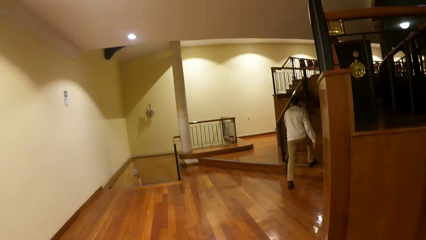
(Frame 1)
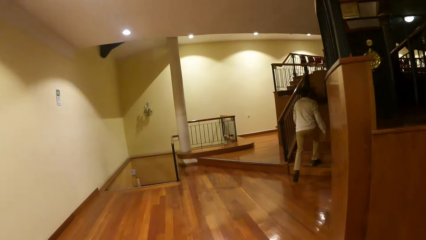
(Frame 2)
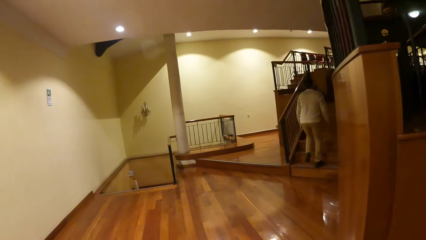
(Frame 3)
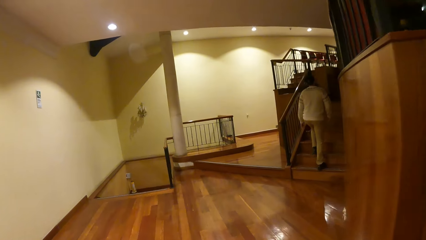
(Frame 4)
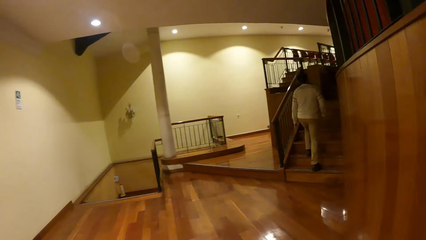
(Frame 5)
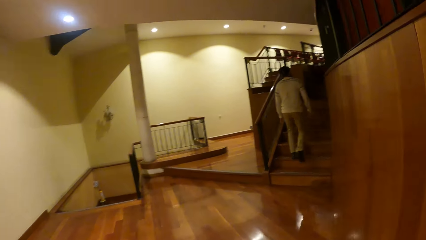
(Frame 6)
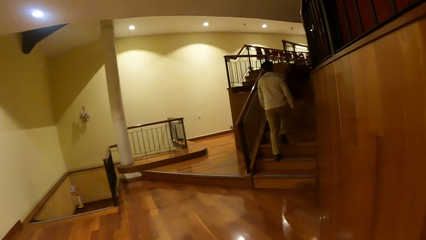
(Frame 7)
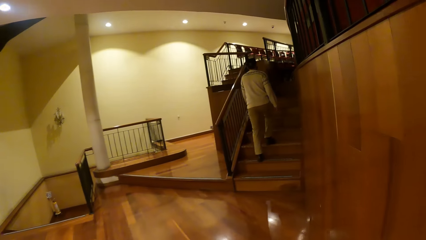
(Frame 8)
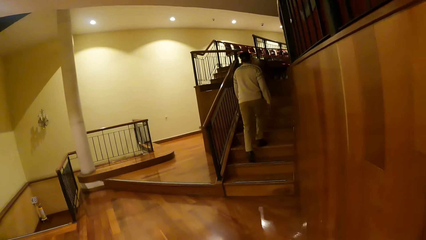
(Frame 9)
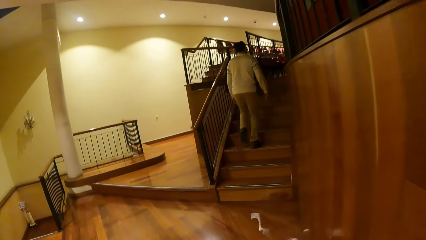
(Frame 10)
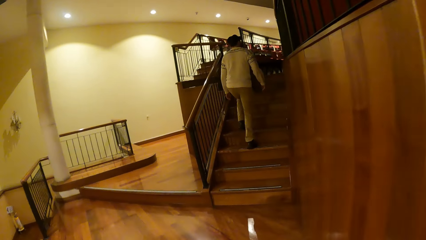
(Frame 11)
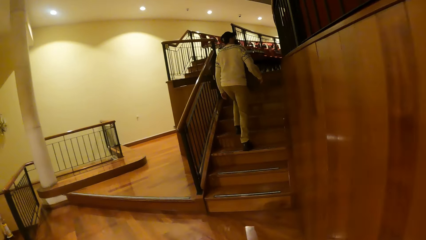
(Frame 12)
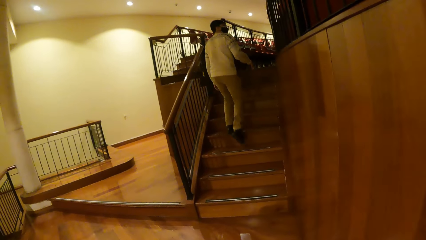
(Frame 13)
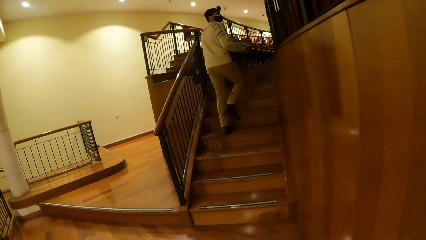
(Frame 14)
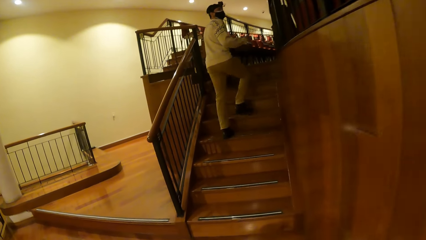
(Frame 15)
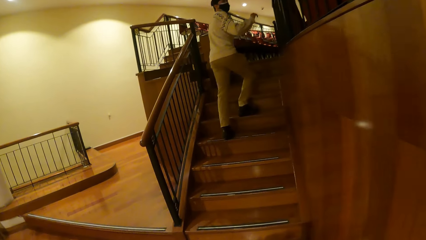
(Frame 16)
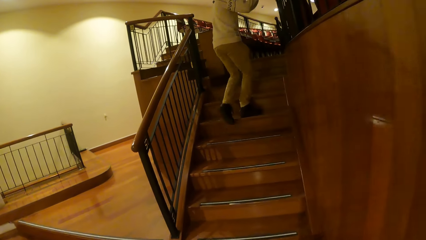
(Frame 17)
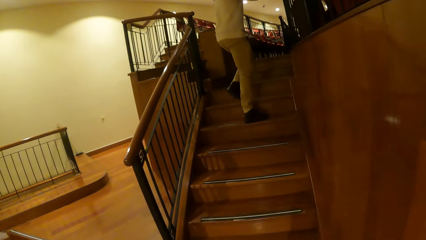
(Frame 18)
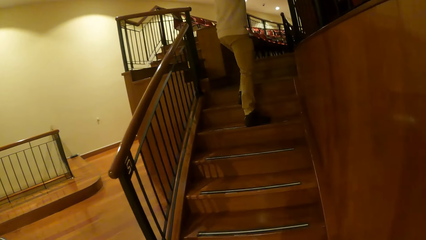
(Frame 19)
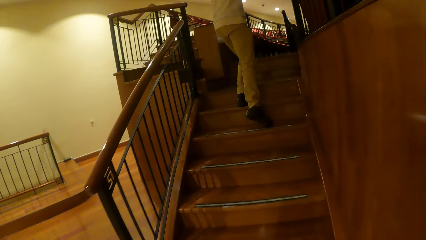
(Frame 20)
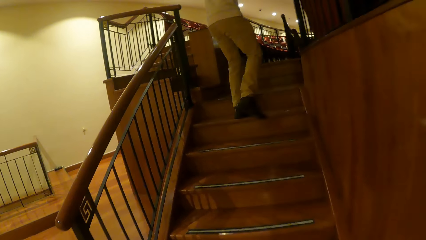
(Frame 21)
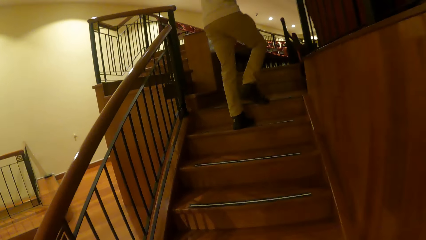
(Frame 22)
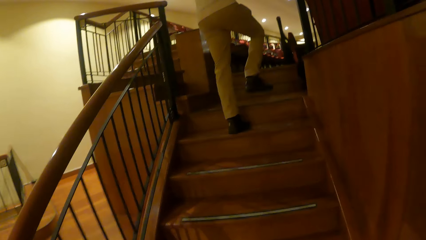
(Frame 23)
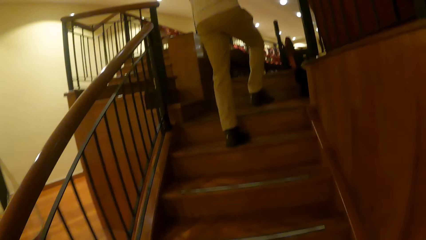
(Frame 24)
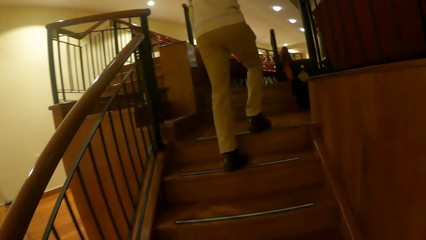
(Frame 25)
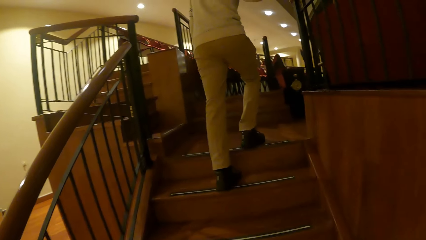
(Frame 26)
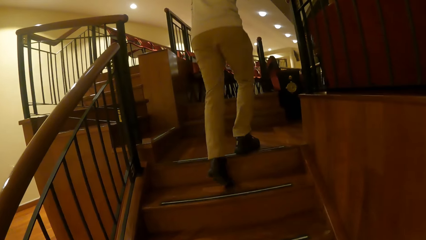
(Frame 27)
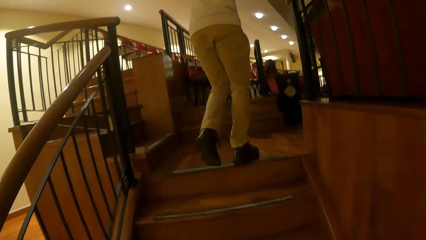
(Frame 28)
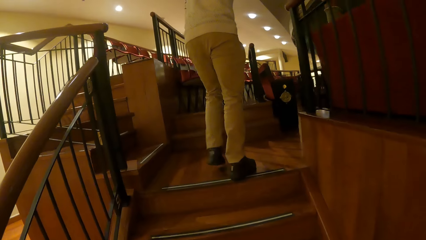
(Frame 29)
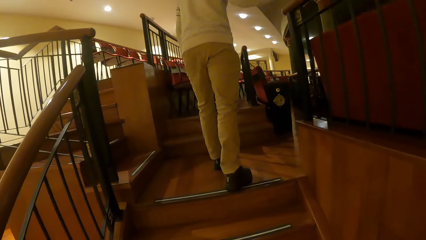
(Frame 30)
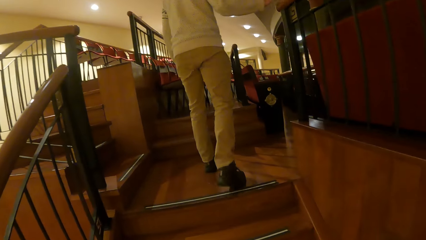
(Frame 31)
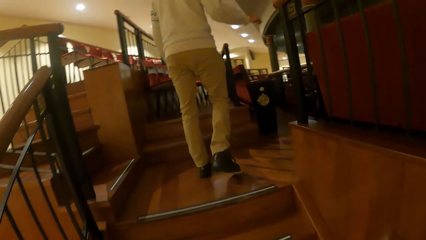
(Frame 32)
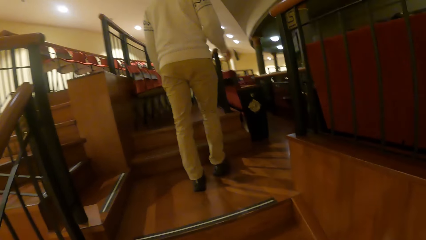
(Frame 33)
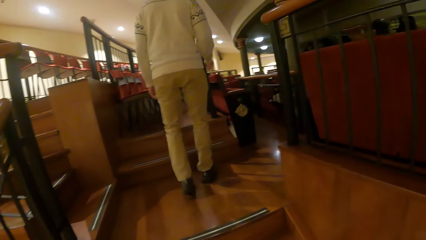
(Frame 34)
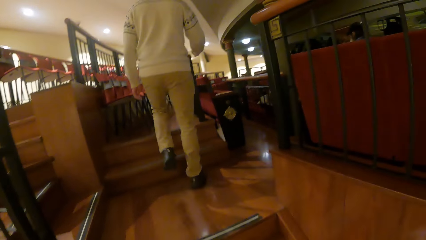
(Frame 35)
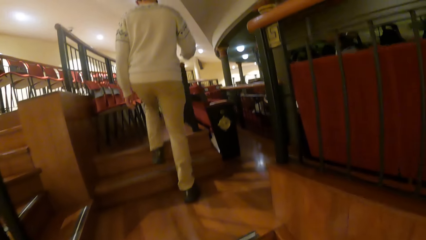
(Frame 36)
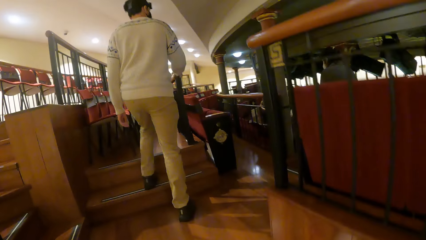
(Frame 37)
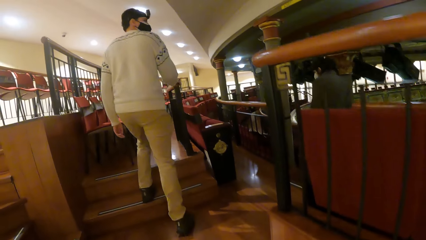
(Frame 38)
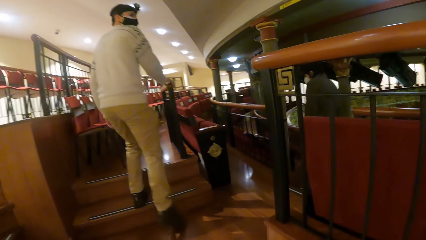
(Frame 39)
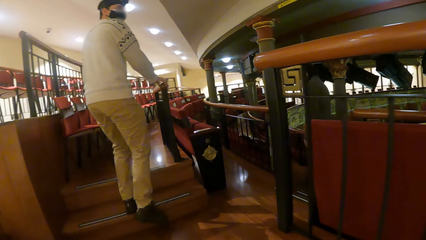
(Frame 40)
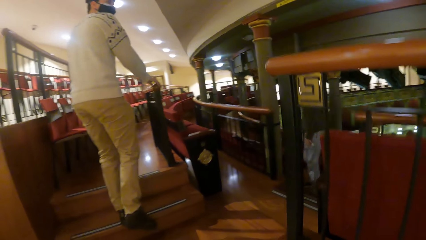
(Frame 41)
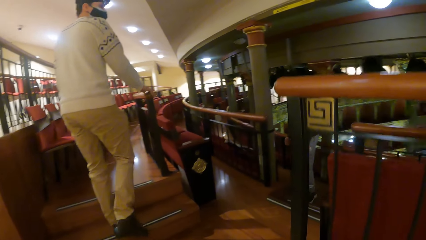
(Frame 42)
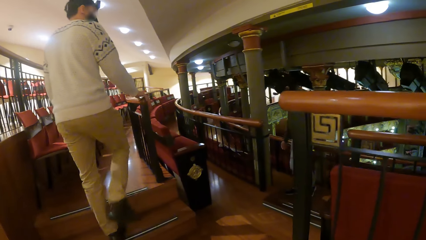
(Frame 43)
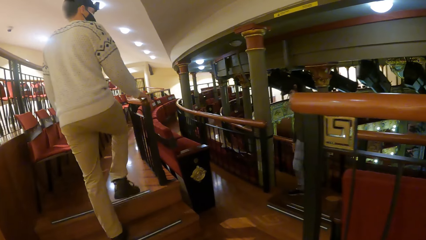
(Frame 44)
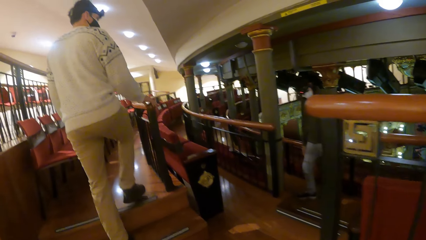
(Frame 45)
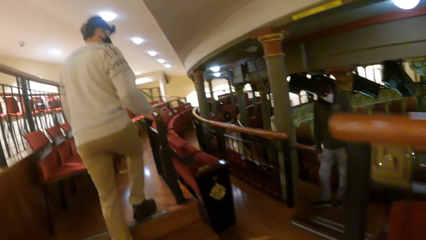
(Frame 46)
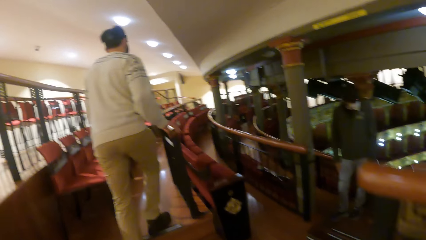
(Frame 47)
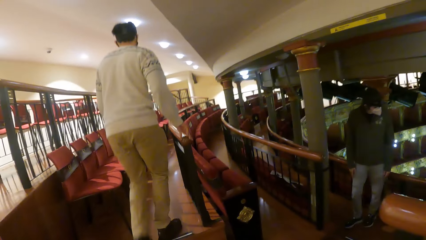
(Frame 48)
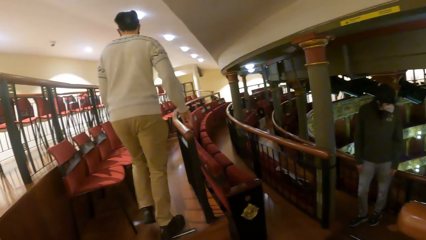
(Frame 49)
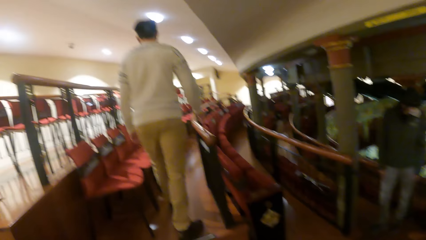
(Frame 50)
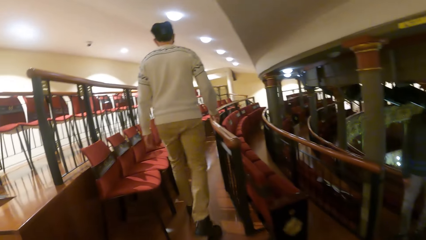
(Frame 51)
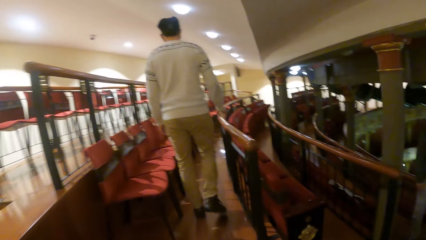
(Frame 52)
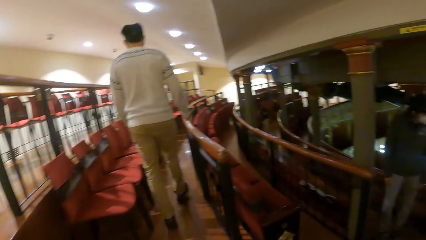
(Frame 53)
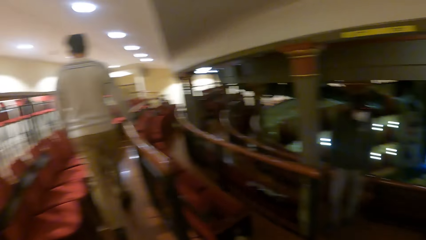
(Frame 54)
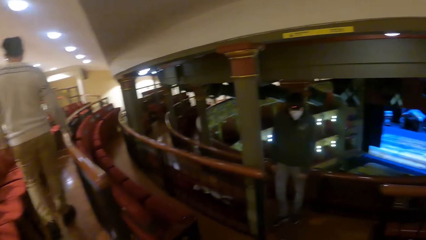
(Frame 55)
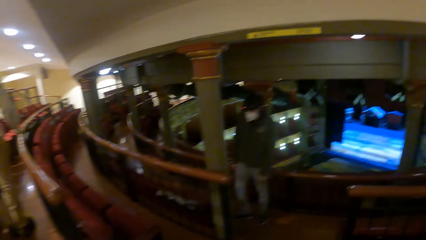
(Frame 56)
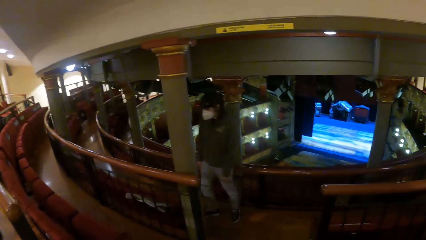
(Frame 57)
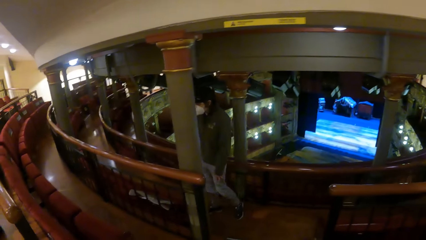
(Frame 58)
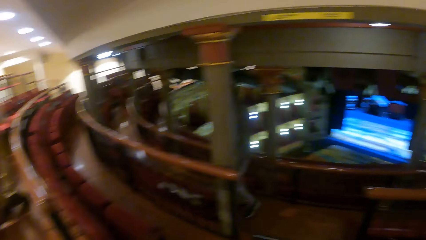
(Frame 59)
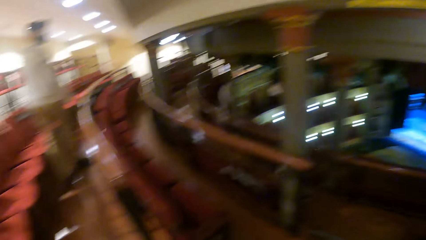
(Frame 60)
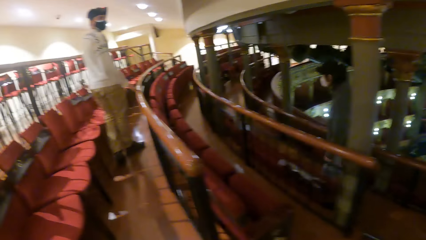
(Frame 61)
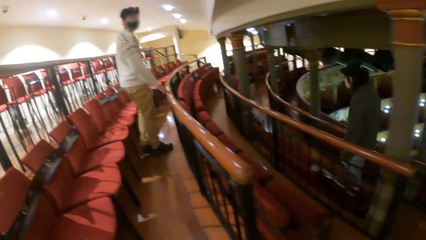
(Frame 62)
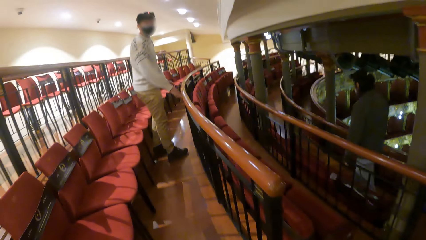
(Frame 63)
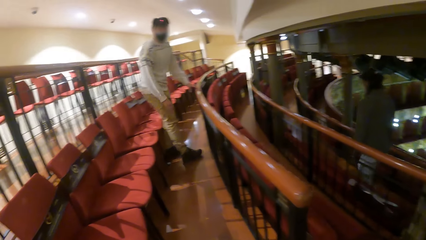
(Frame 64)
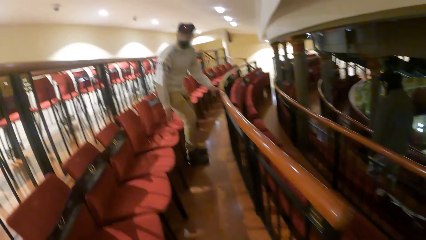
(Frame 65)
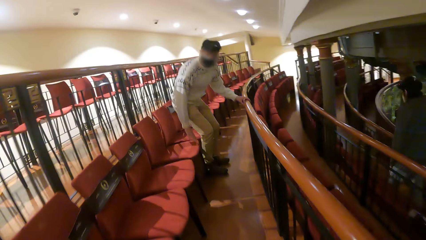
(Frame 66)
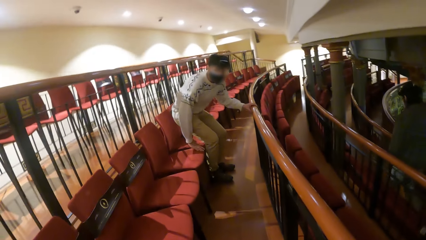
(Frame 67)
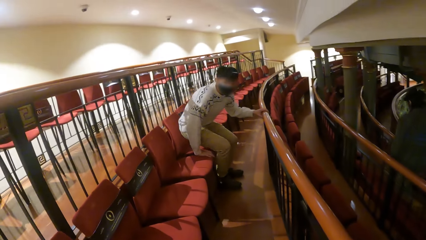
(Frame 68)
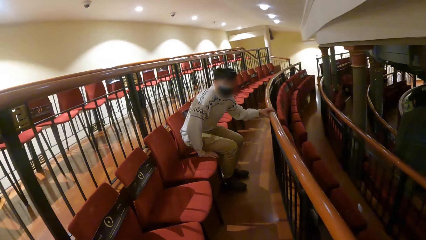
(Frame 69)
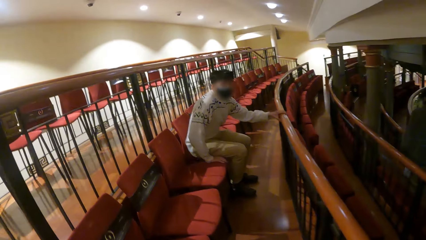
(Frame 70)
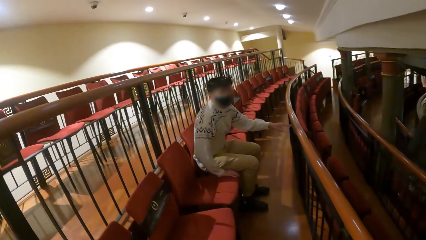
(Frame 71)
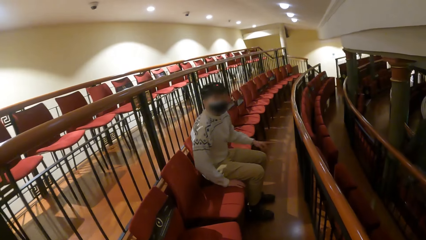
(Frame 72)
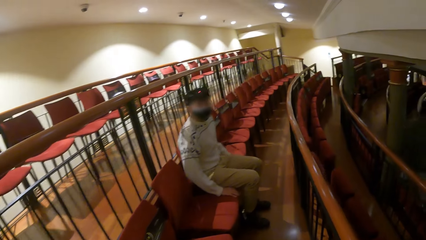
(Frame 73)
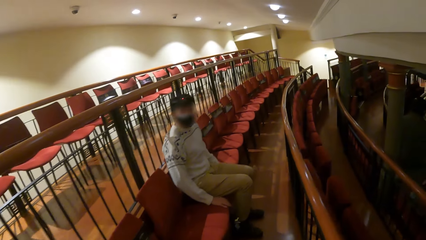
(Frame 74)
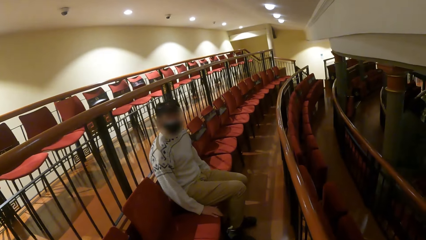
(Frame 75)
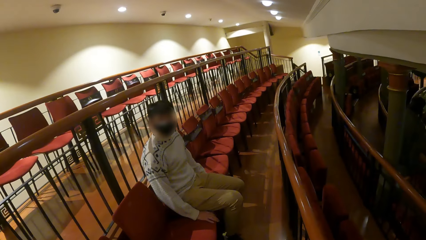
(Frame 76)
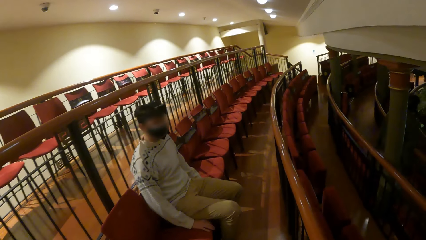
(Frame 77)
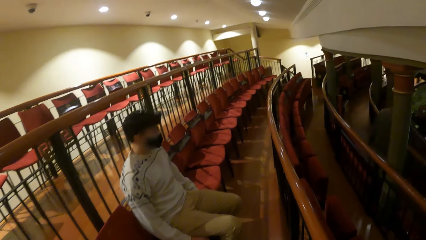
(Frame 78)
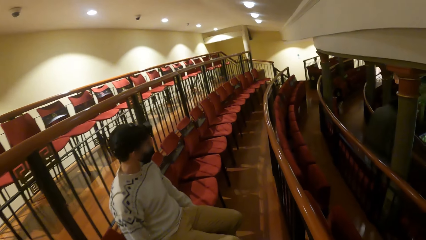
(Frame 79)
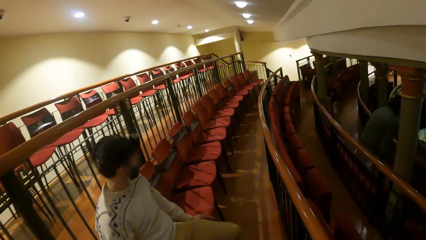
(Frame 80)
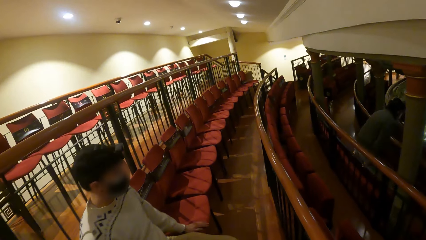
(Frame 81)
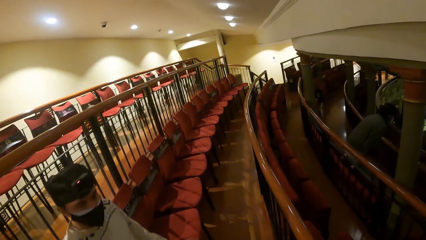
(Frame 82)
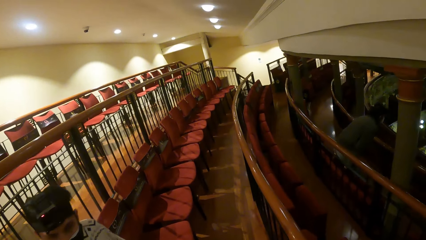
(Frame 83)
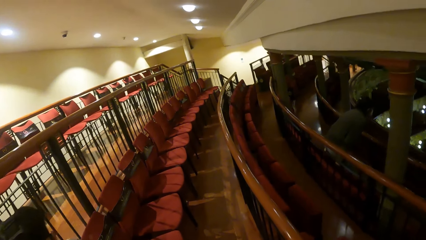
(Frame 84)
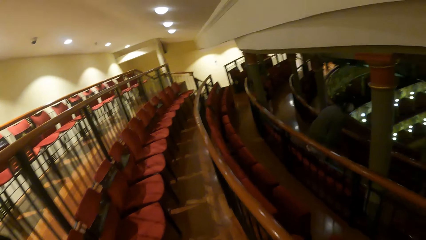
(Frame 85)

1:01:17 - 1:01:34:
A man climbs a staircase in the hall. The camera wearer walks towards the staircase in the hall. They climb the staircase. The man holds a rail in front of the seats in the hall with his right hand. The camera wearer walks in the auditorium. The man holds the rail with his left hand and sits on one of the seats in the hall. The camera wearer walks towards the man.
